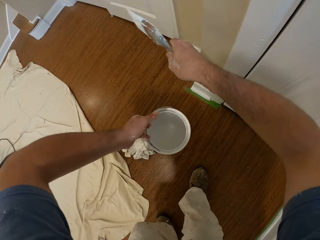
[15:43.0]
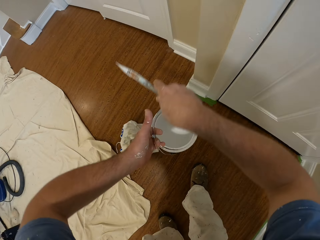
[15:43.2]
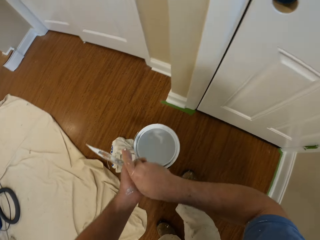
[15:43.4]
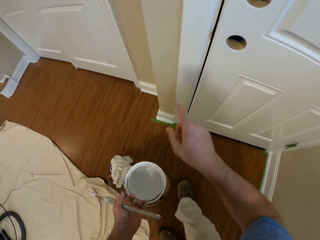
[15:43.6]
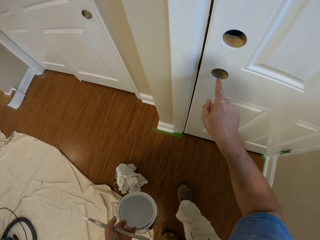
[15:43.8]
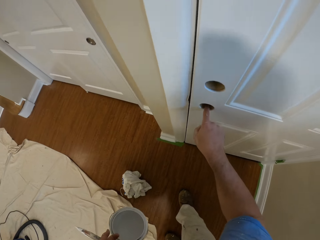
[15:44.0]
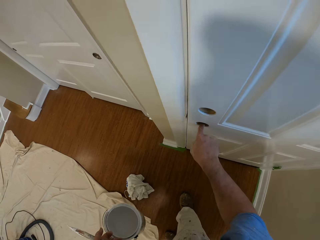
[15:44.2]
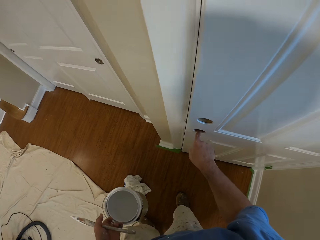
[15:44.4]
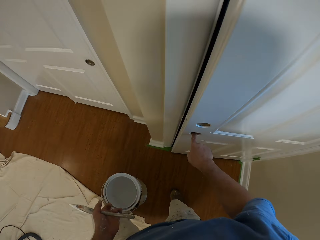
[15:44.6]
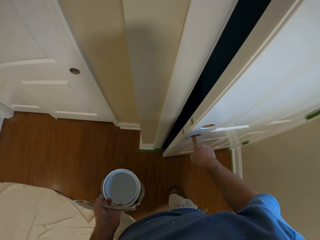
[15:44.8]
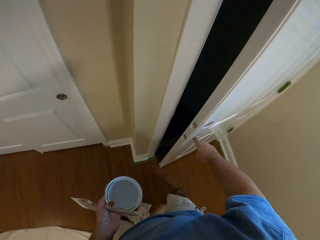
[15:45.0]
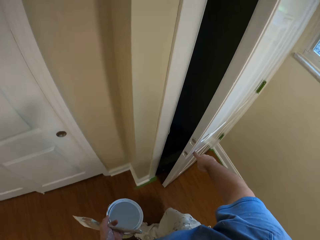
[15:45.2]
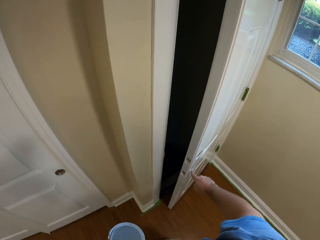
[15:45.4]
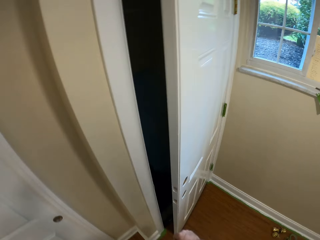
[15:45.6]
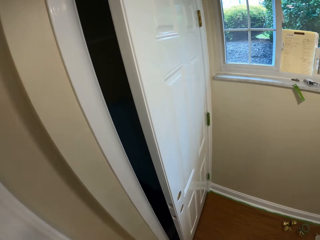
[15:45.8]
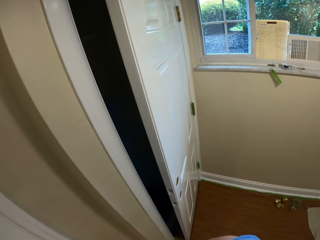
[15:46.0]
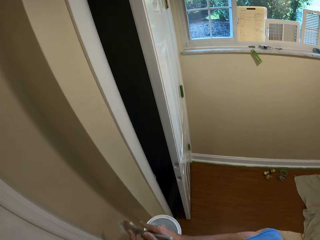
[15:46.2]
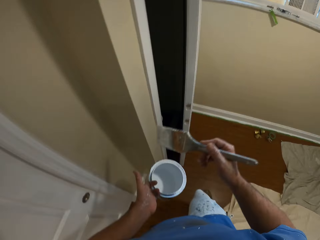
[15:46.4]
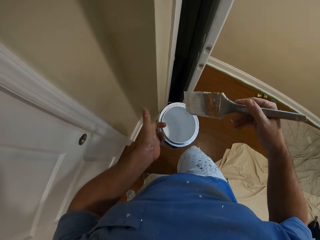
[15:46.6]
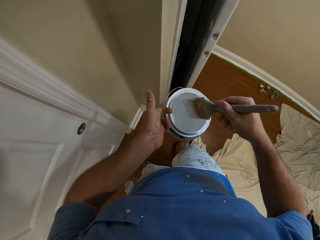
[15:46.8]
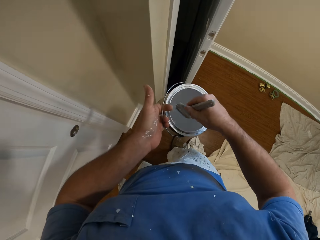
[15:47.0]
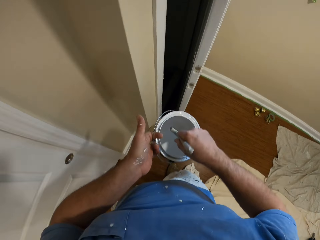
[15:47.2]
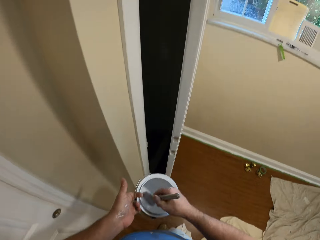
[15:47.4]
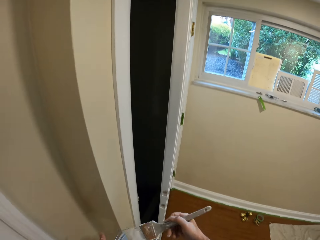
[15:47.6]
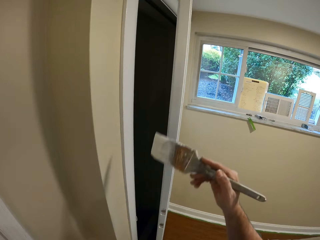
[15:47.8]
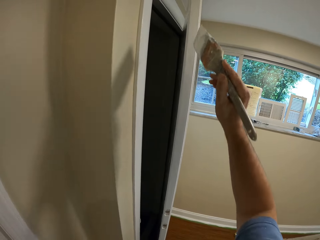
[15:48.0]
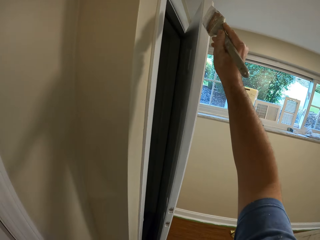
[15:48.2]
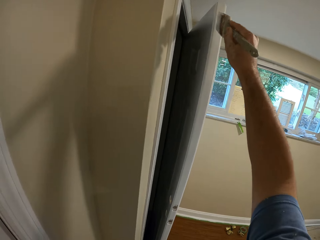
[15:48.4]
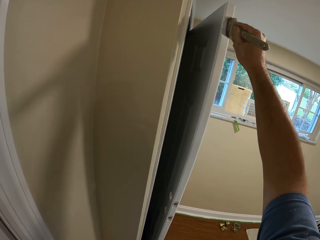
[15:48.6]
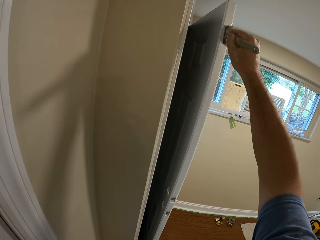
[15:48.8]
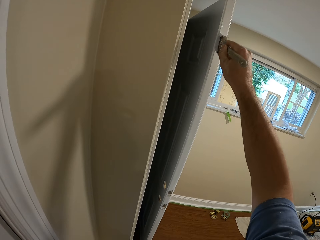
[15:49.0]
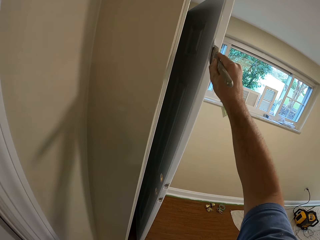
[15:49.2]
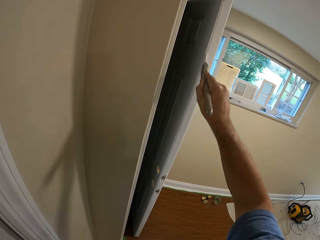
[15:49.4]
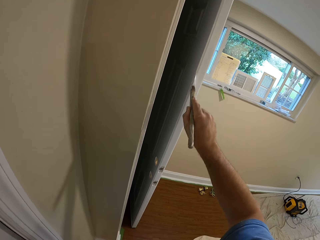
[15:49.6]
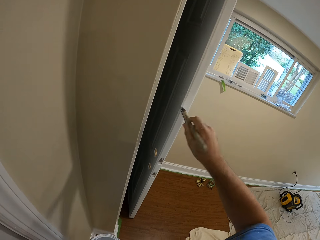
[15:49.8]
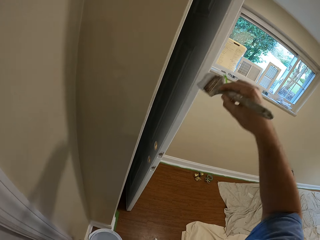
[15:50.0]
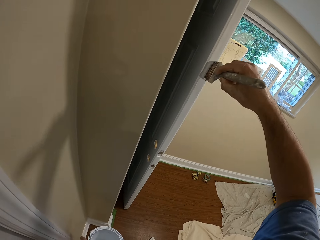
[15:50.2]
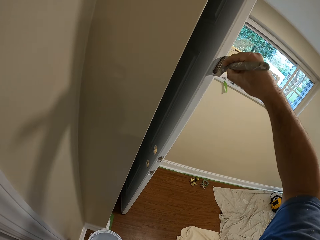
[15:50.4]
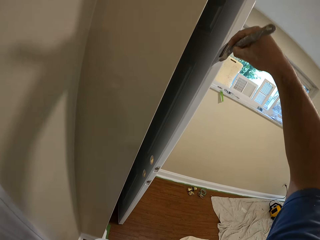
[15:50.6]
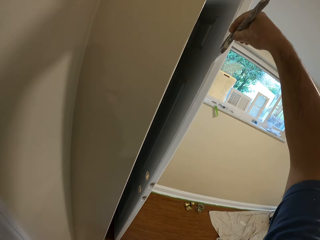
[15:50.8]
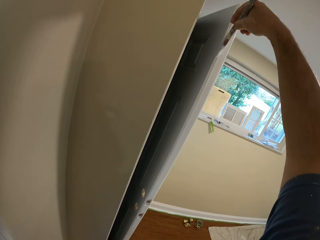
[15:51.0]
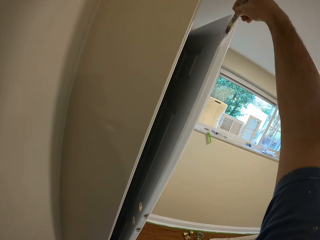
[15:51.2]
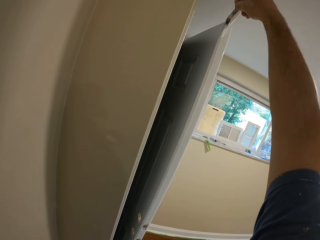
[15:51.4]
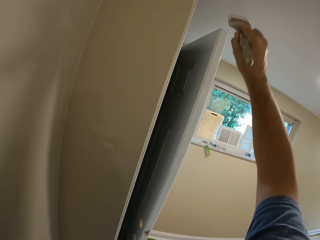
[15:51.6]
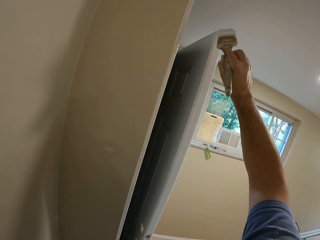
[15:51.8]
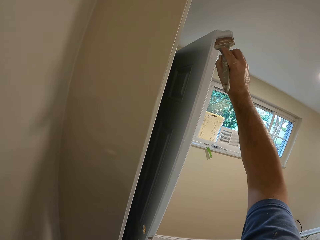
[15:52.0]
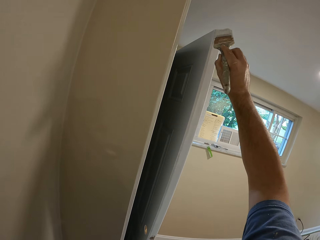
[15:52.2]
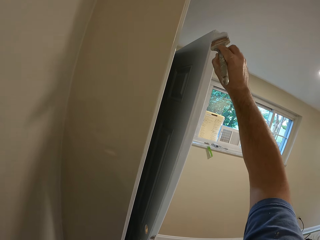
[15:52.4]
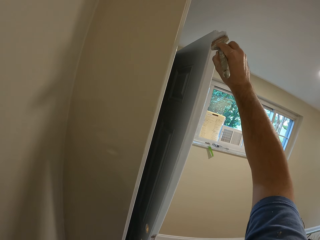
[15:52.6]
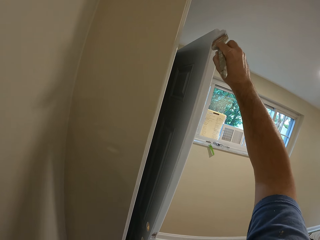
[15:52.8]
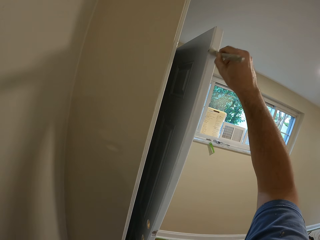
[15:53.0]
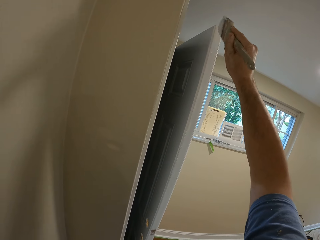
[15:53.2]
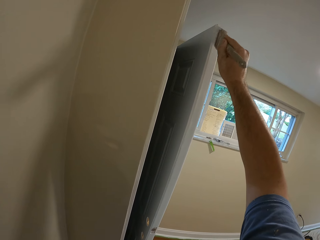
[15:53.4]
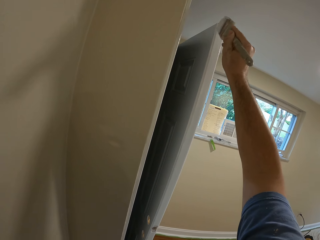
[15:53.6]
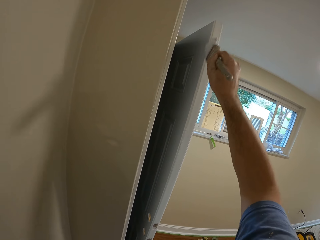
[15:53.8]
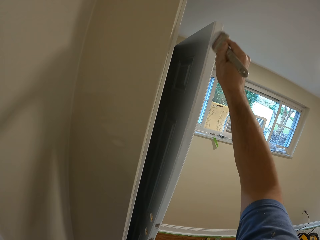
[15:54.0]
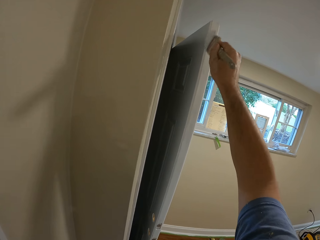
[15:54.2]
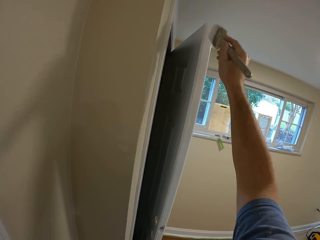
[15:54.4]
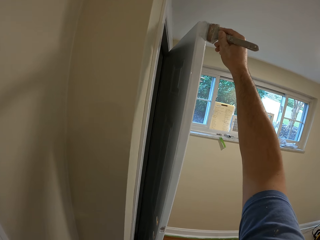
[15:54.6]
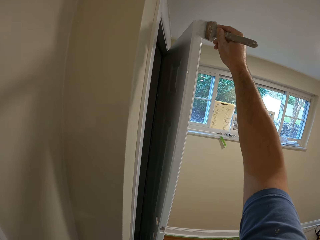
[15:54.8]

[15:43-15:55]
The camera wearer changes handling of the paint brush to his left hand. He slightly opens the door with his right hand. He takes a step aside. He changes handling of the paint brush to his right hand. He dips the paint brush in a container filled with paint. He takes out the paint brush from the container. He paints the door with the brush.

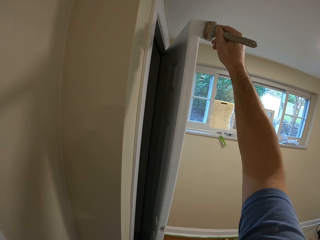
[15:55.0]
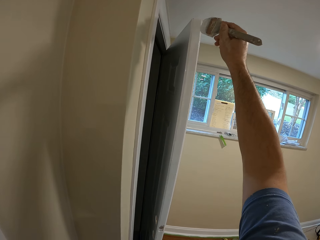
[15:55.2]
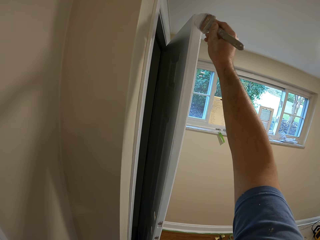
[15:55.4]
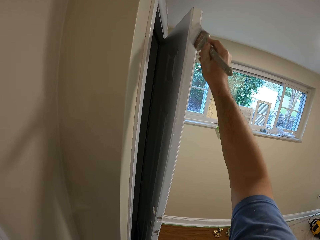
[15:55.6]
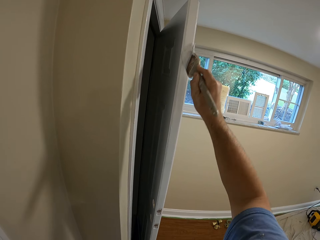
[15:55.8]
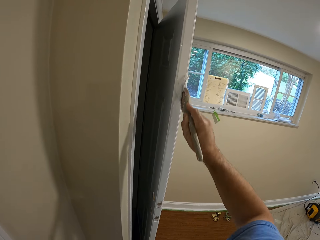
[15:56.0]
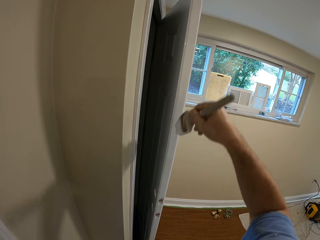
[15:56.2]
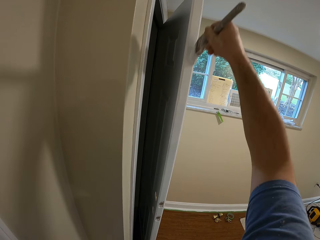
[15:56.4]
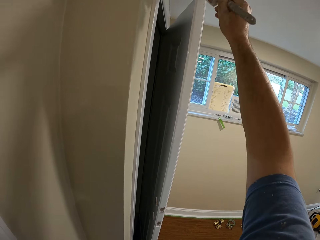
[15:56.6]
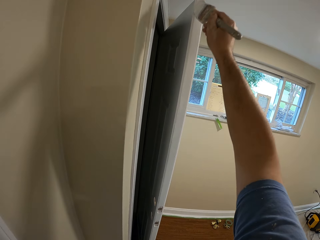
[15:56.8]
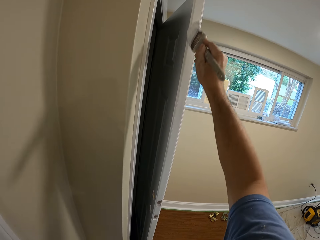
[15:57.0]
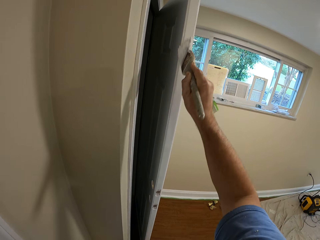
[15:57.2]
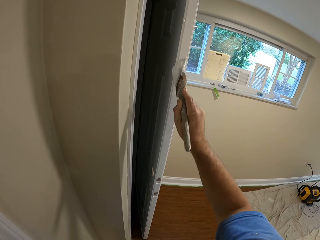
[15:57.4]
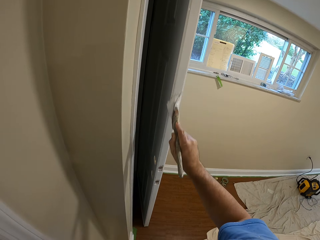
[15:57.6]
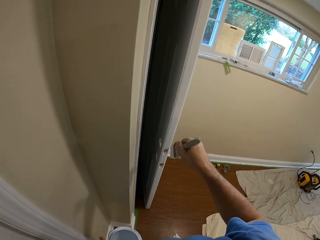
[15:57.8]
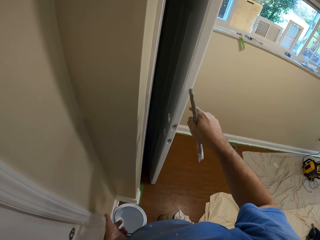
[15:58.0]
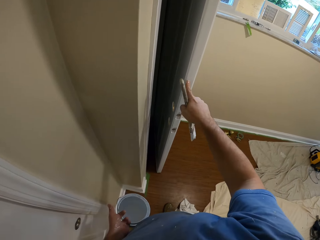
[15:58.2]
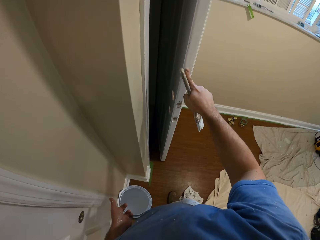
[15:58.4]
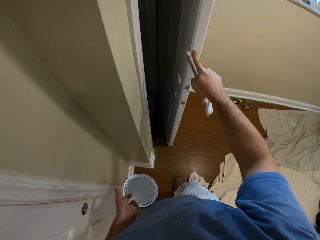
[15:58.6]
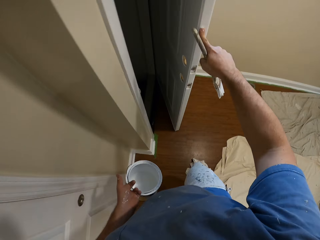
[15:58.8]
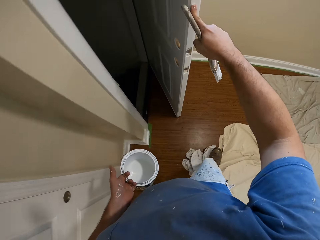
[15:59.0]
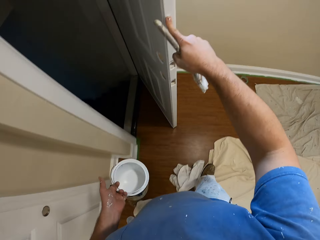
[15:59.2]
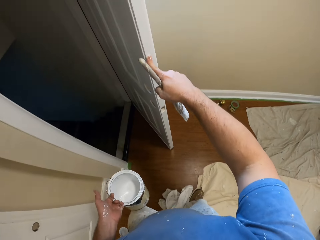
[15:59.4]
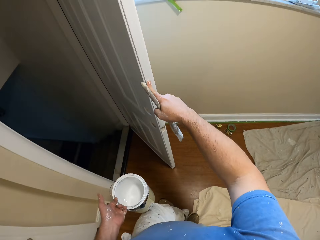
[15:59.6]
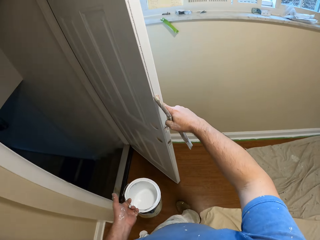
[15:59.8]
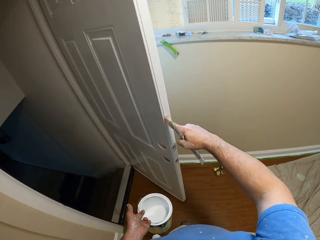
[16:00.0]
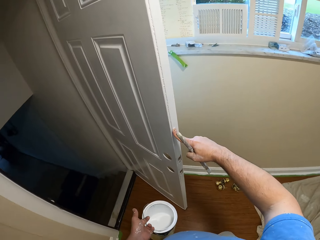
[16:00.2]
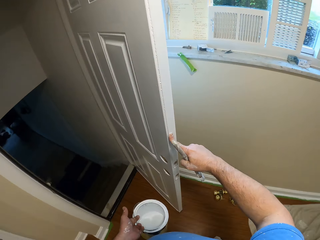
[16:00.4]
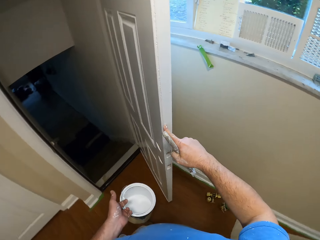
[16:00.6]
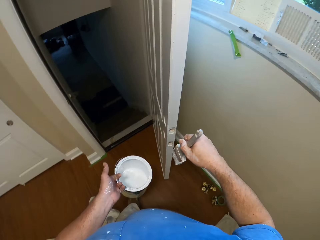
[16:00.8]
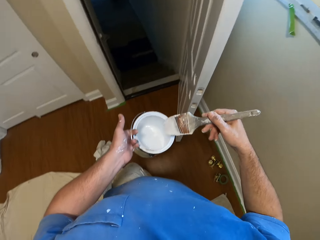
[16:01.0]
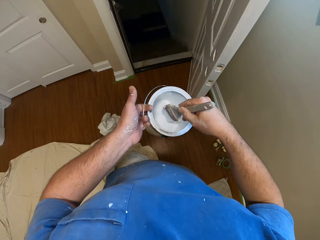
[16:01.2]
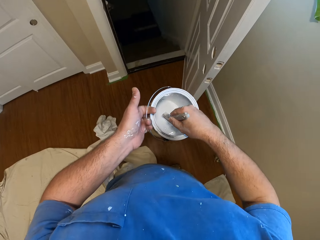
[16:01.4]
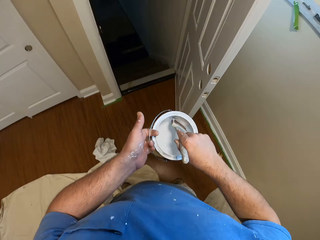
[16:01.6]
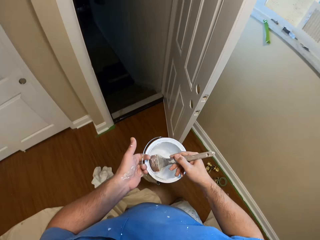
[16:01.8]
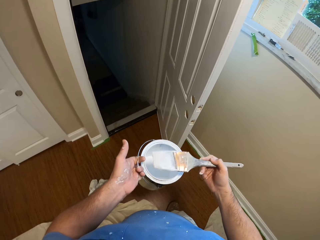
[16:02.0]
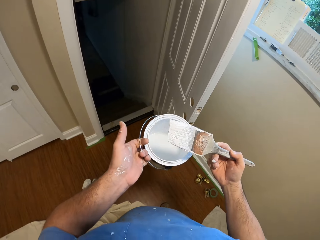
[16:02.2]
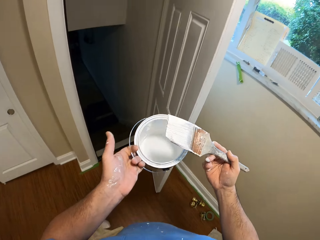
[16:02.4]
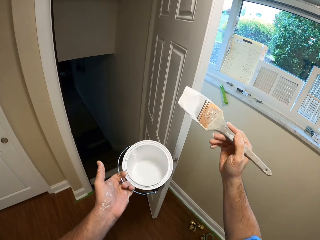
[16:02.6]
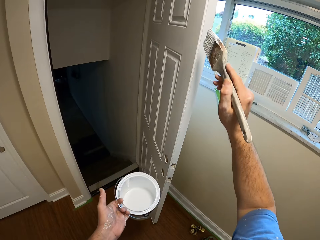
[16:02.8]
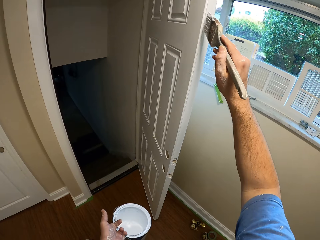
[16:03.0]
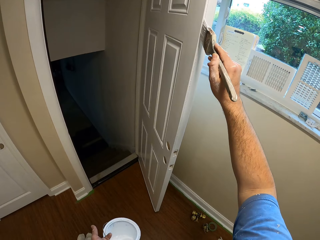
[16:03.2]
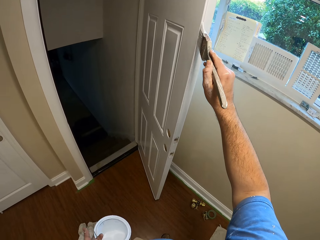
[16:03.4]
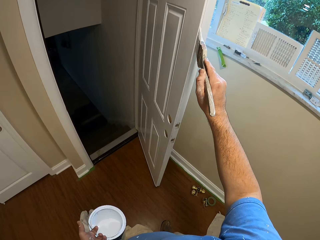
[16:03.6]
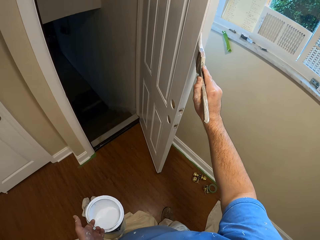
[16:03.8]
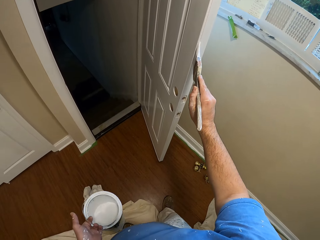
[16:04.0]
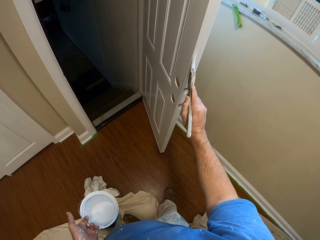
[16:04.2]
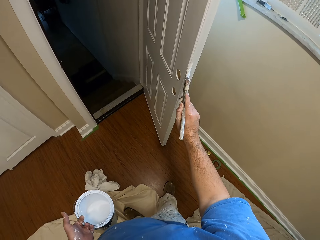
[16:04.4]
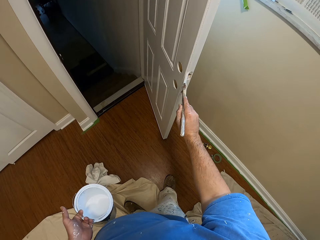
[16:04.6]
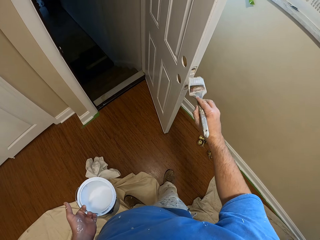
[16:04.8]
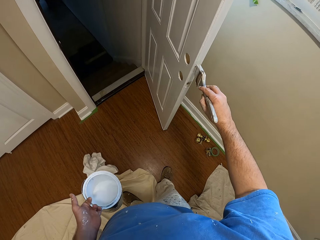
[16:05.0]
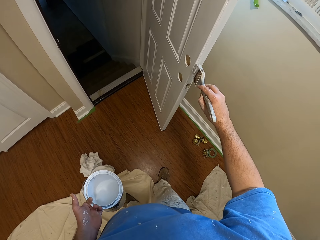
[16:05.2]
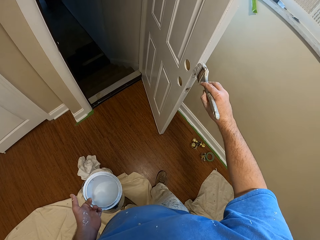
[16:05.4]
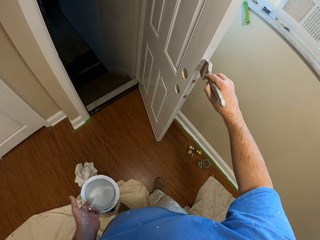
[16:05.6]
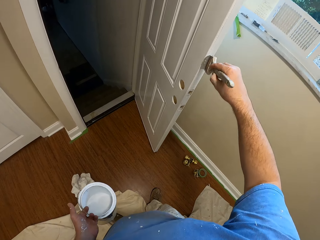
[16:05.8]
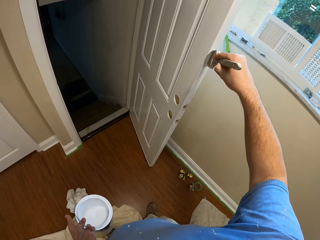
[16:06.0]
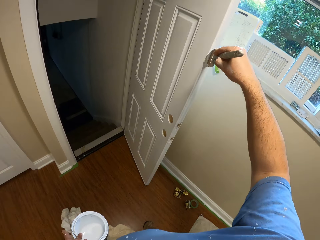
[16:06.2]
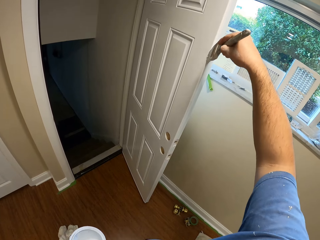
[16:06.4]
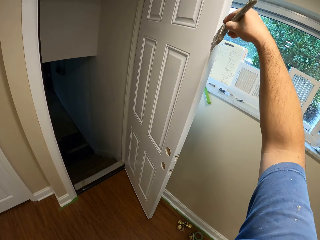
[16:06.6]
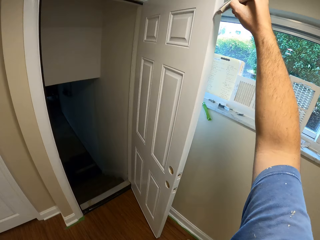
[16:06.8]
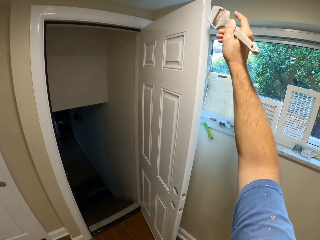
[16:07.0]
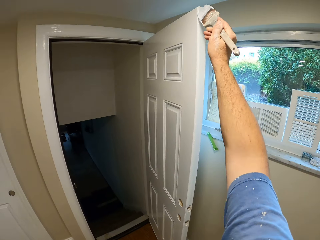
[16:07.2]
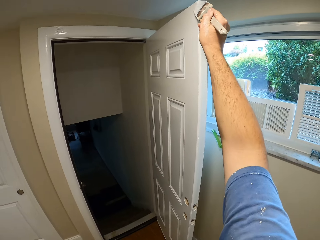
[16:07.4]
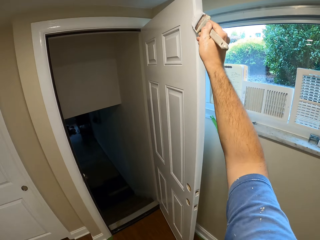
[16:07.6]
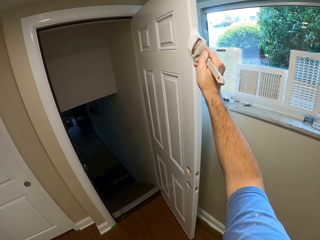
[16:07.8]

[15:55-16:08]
The camera wearer stops painting the door. He removes the brush from the door and opens the door with his right index finger. He walks to the right side of the door. He removes his index finger from the door. He dips the paint brush in a container filled with paint. He takes out the paint brush from the container. He paints the door with the brush.
